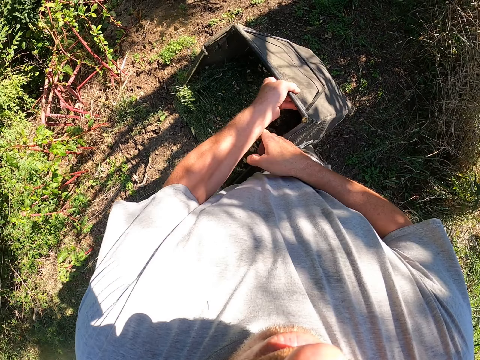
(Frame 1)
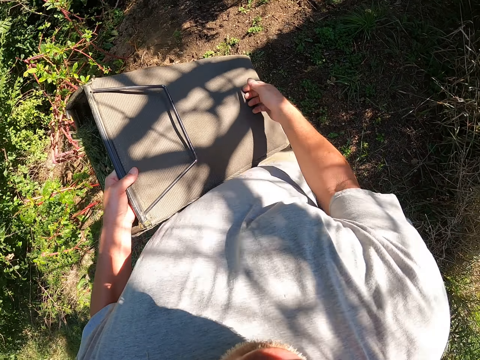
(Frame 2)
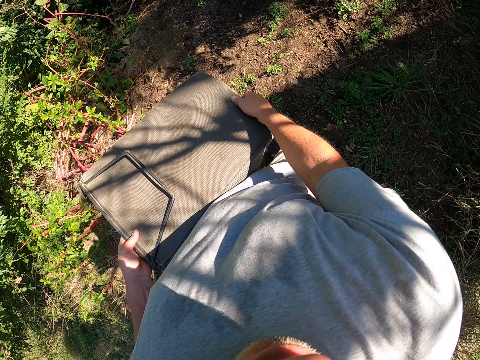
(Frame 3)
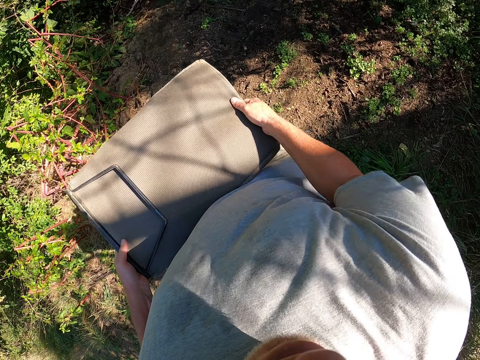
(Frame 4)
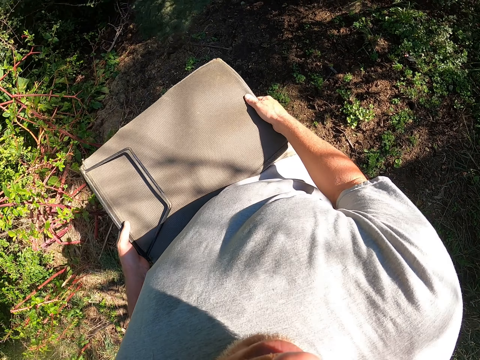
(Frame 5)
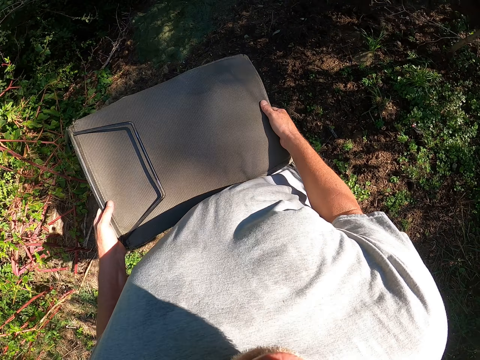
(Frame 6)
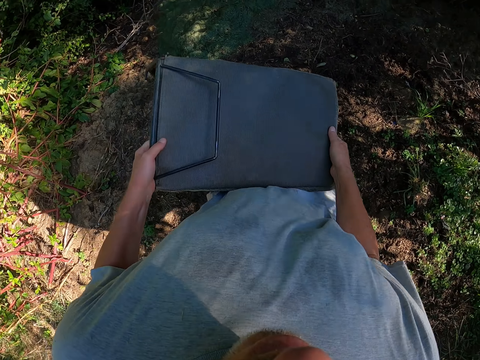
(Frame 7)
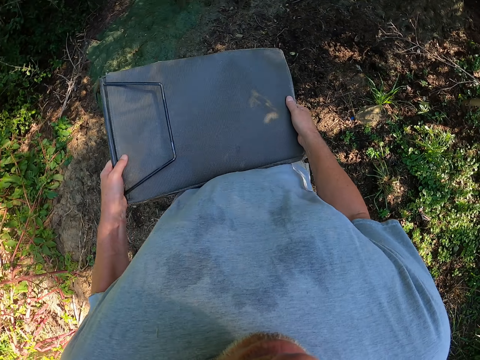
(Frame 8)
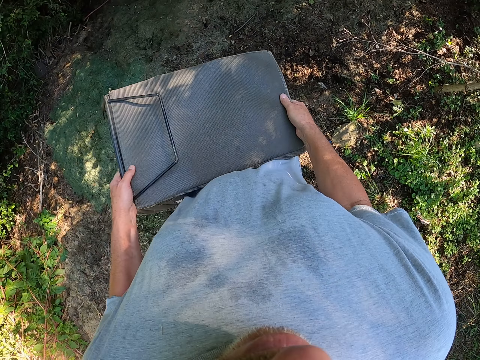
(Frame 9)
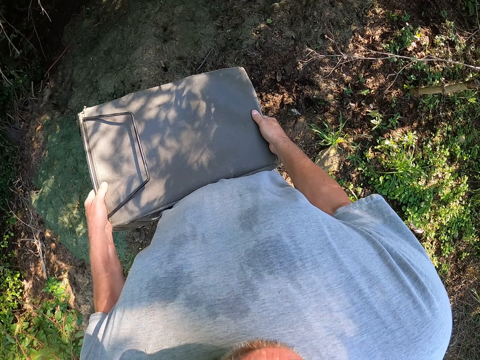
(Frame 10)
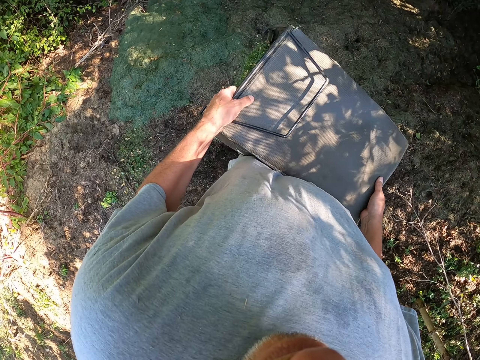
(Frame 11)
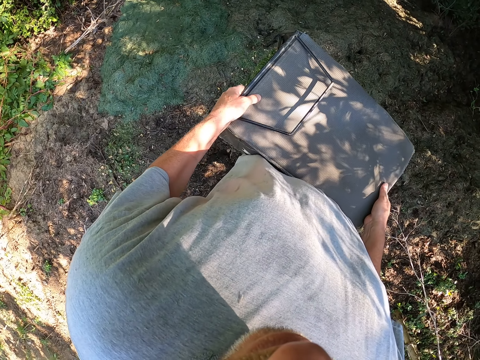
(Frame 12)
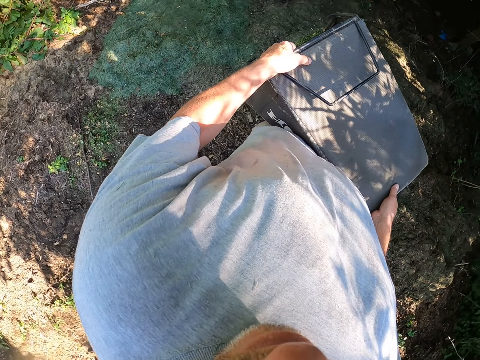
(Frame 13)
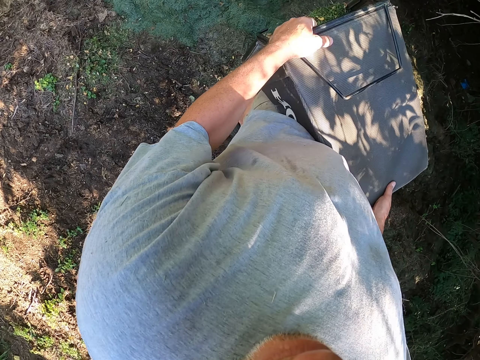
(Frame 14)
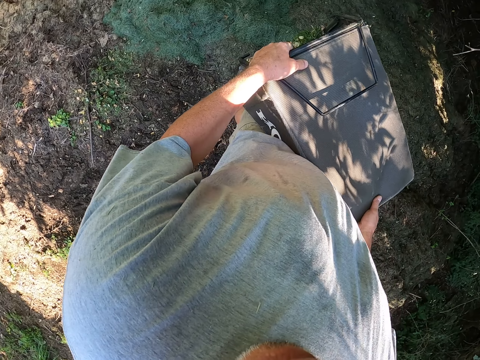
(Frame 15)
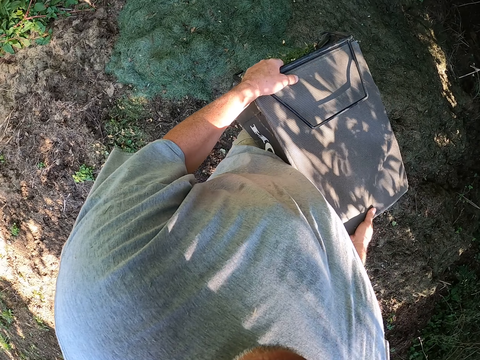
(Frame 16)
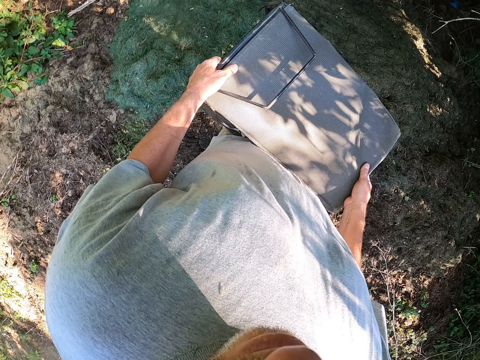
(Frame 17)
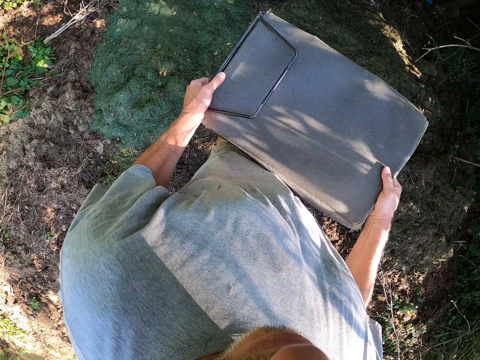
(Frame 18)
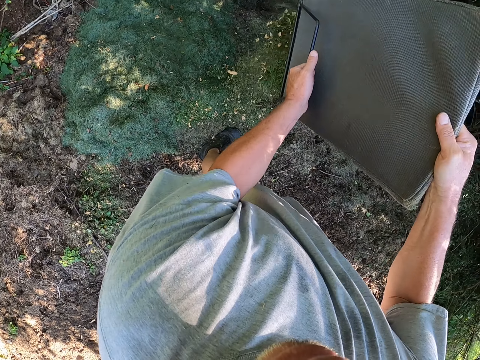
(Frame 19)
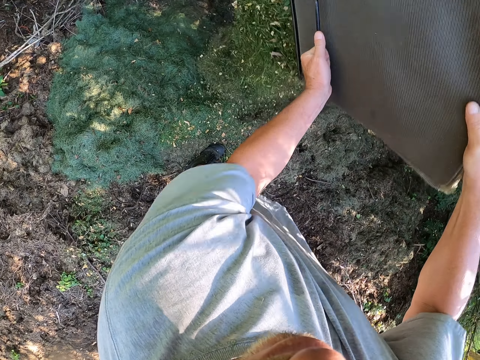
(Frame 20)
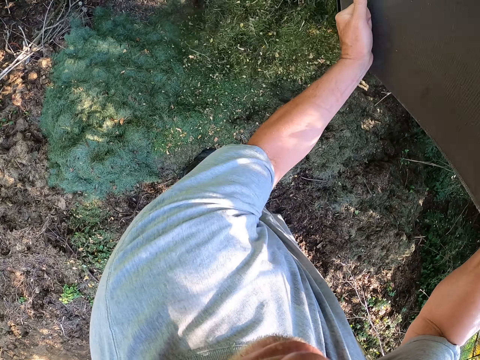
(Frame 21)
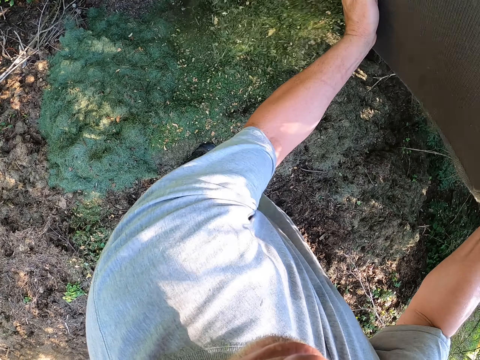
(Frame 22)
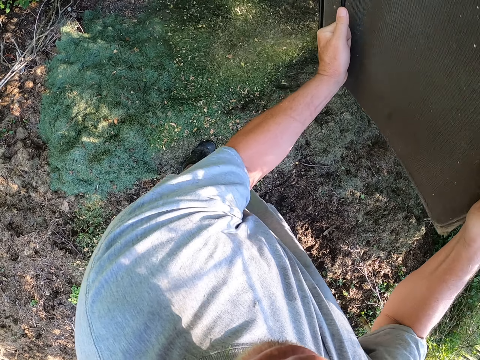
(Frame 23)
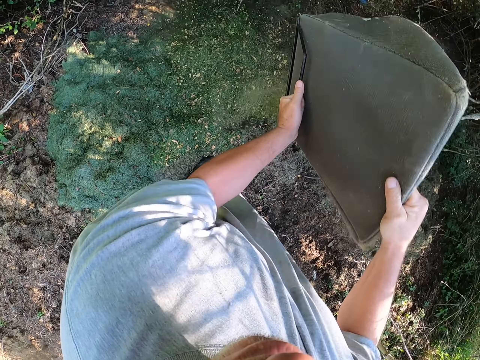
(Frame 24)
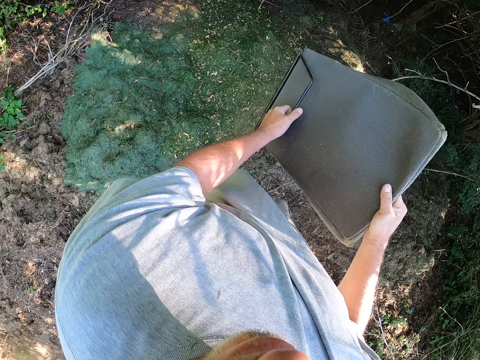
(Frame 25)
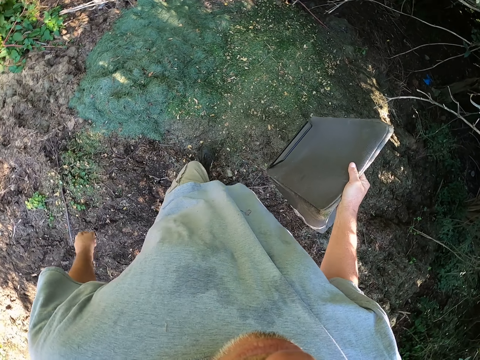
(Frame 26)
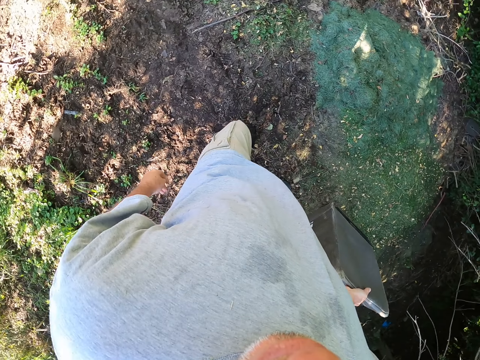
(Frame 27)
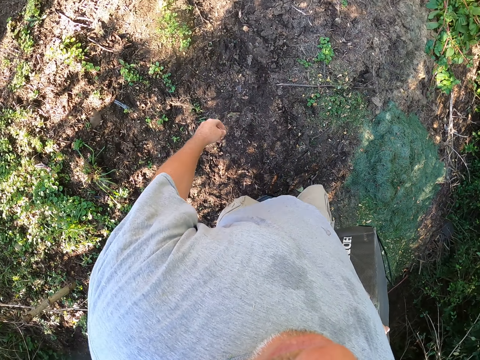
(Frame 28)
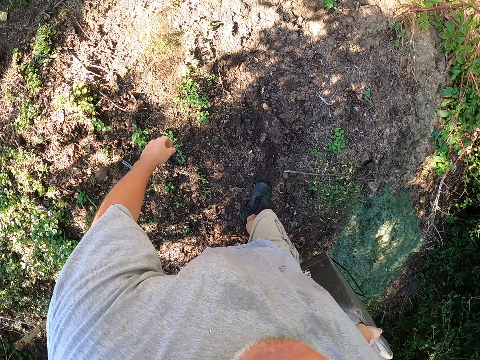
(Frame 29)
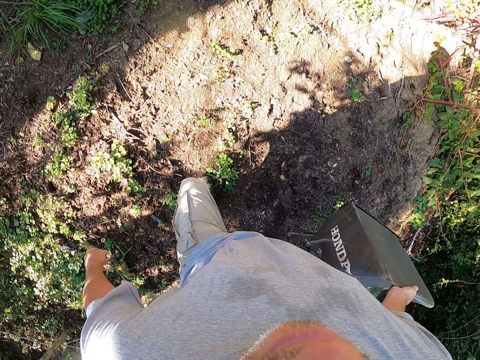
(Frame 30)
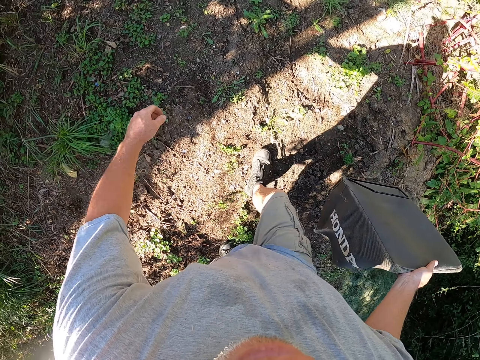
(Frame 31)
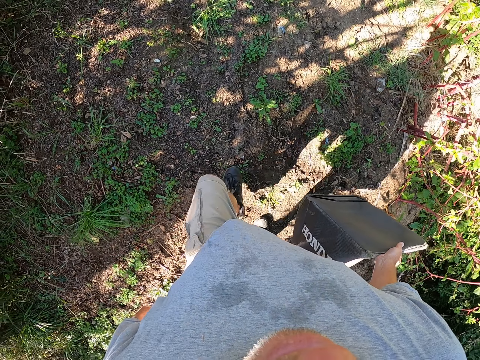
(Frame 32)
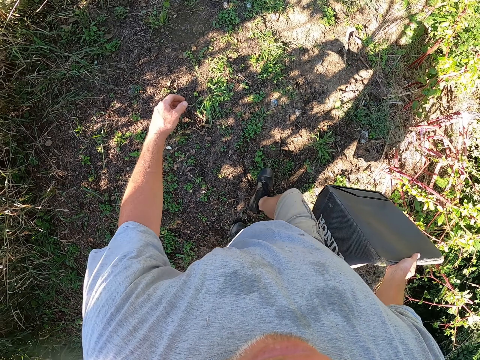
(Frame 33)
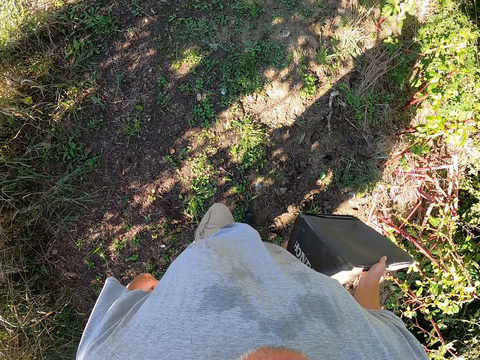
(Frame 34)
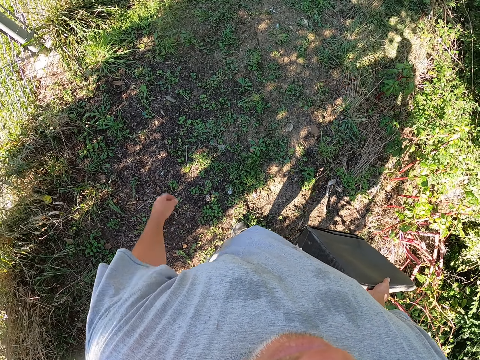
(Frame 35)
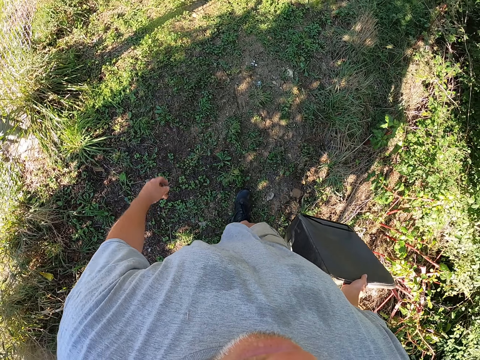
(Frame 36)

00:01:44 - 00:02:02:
The camera wearer pours grass from the lawn mower bucket. They pour the grasses on the ground. They look around the field and walk around the field.

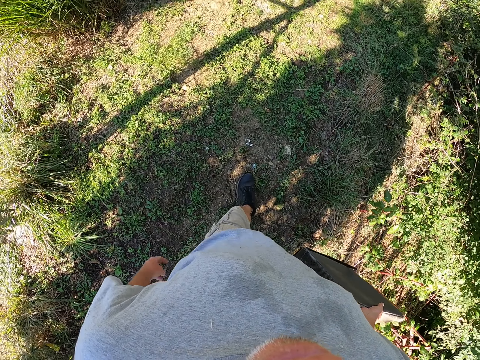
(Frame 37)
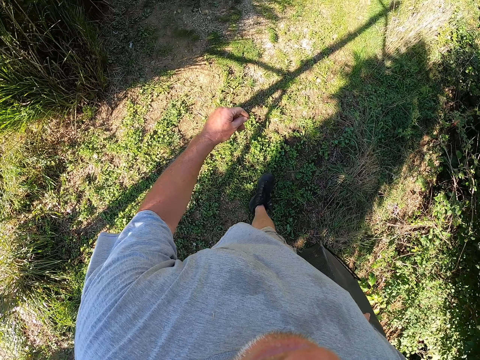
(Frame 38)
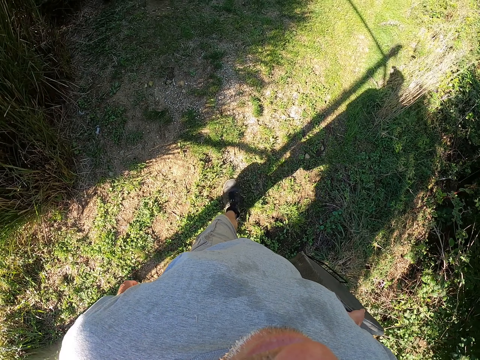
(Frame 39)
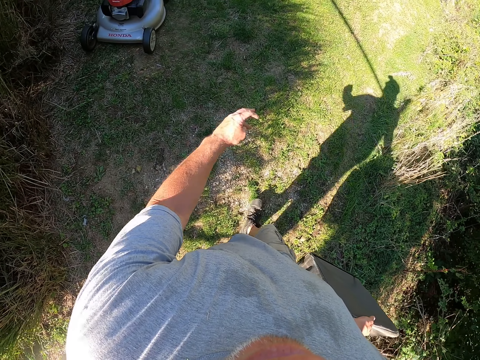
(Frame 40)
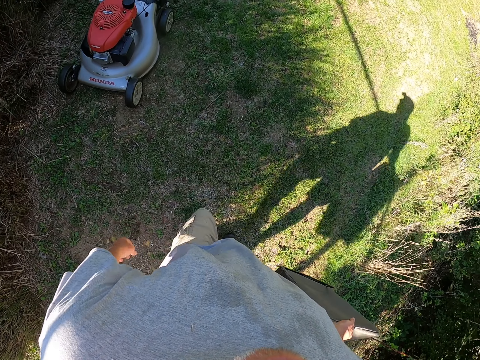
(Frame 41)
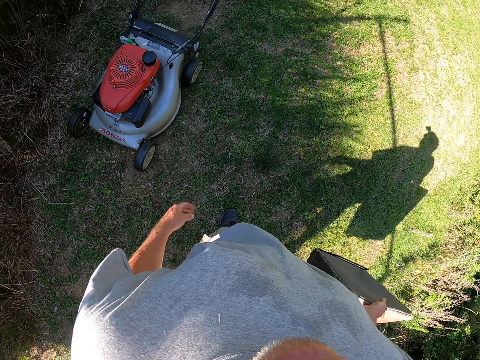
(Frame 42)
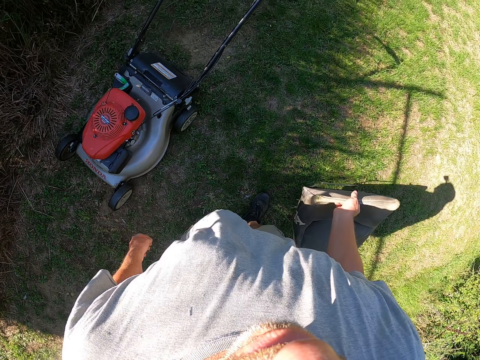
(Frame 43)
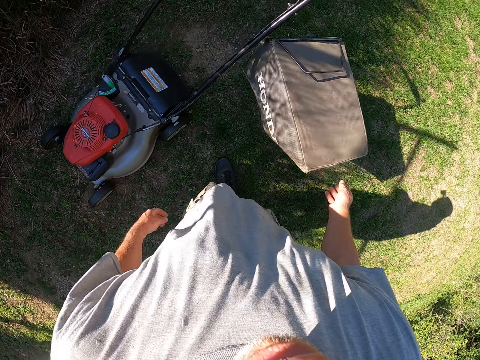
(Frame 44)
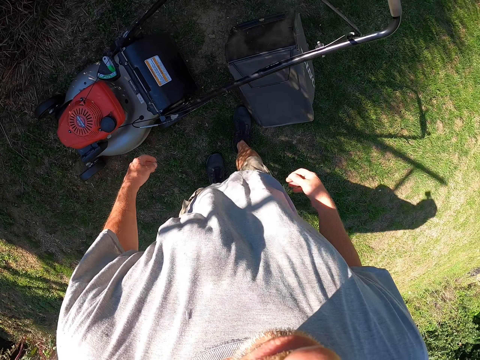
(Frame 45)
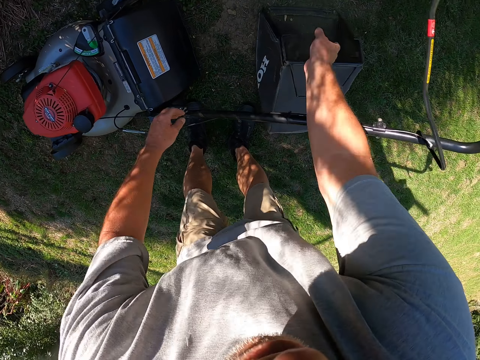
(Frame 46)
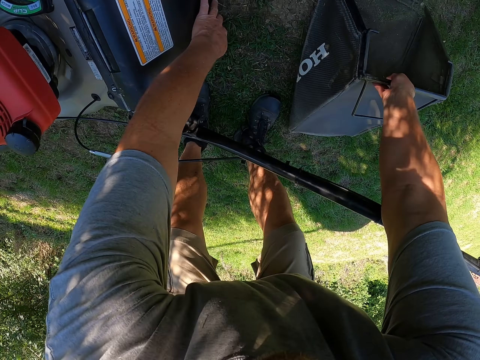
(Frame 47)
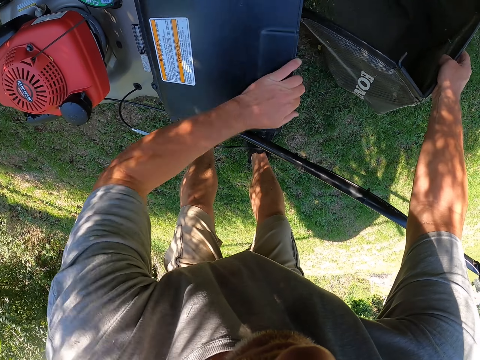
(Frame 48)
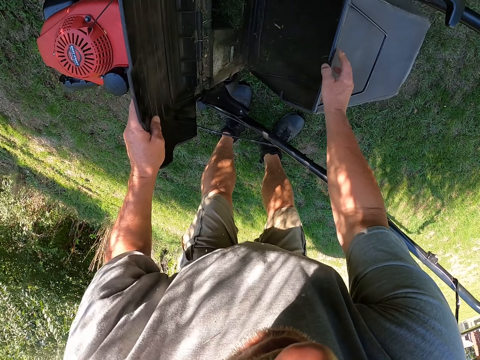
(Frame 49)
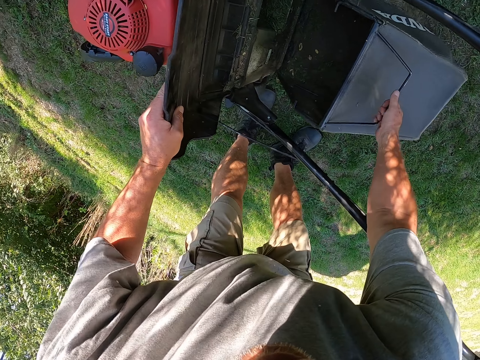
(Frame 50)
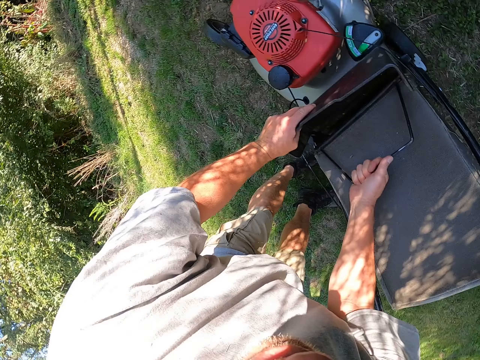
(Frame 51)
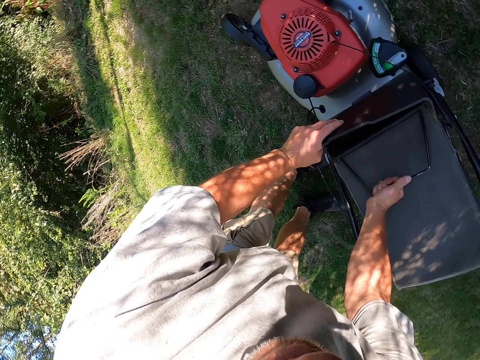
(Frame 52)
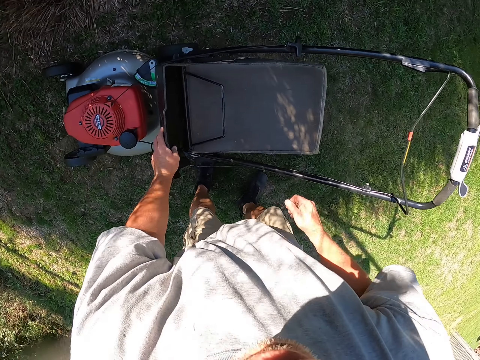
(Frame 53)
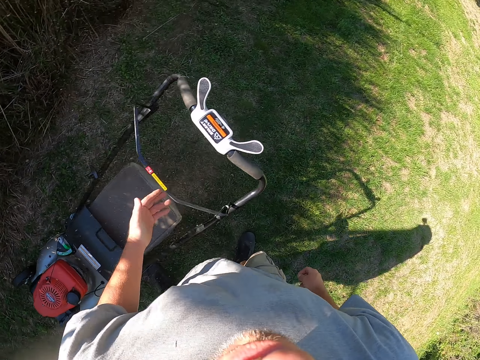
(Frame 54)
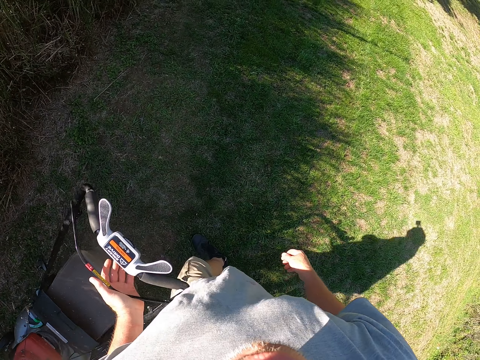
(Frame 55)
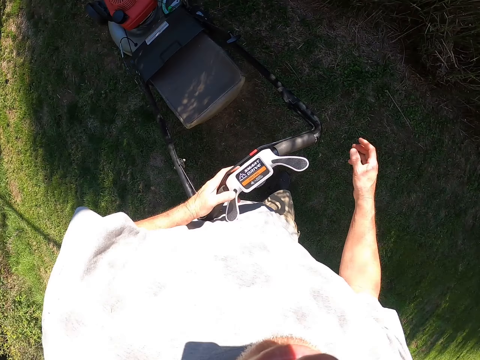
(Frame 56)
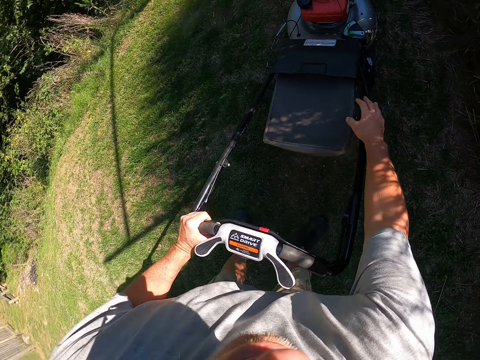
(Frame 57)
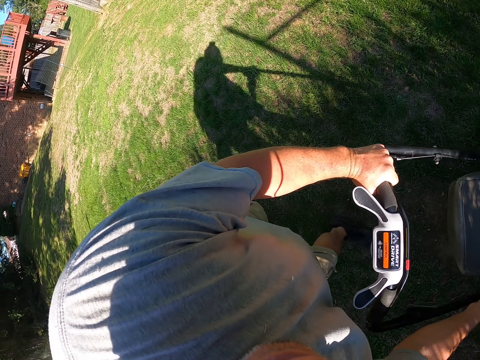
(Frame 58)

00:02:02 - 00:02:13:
The camera wearer drops the bin bag on the ground. They connect the bin bag on the lawn mower. They look around the field.
